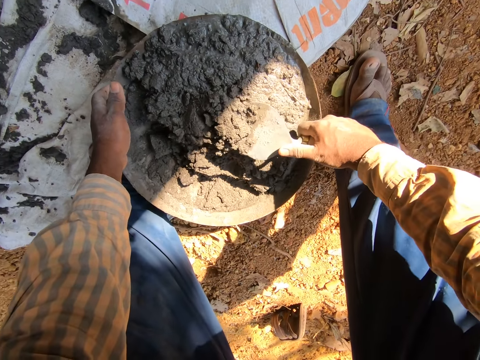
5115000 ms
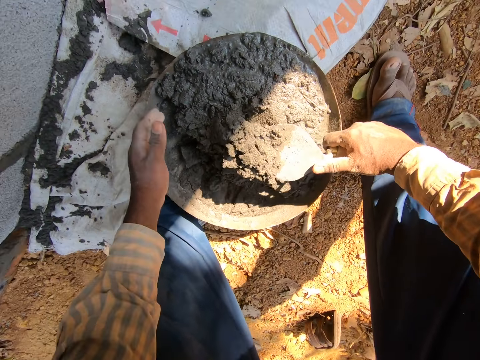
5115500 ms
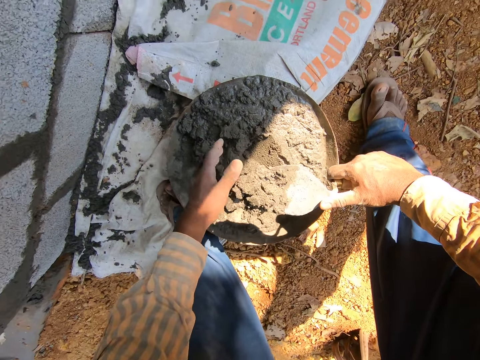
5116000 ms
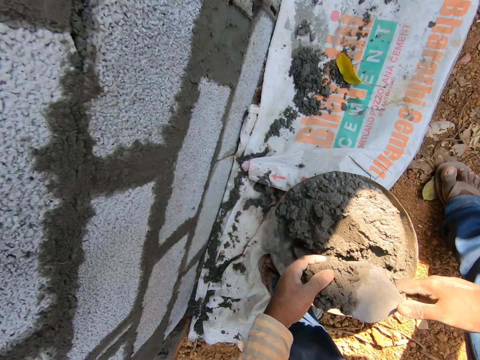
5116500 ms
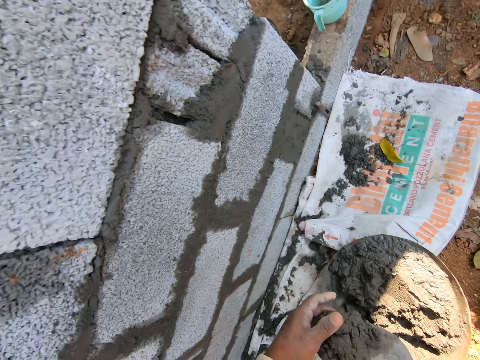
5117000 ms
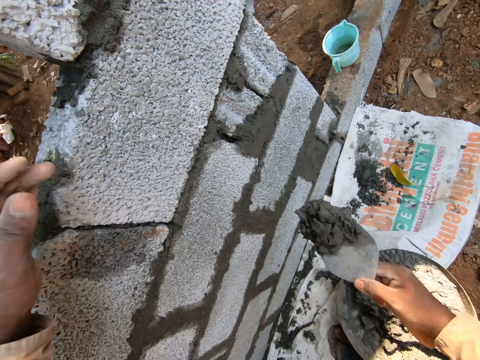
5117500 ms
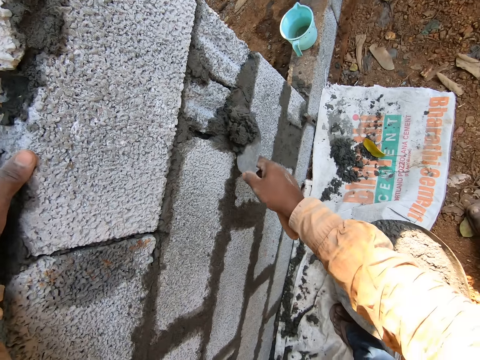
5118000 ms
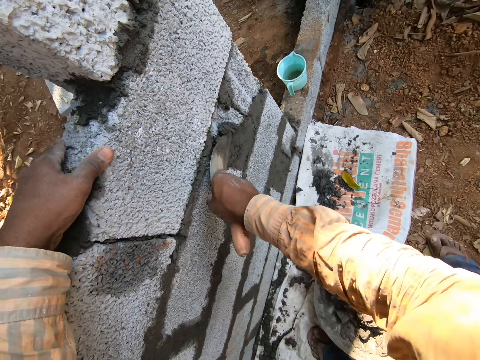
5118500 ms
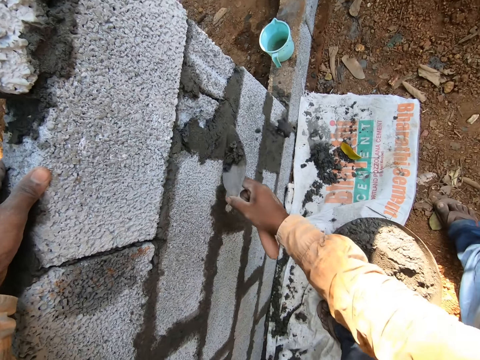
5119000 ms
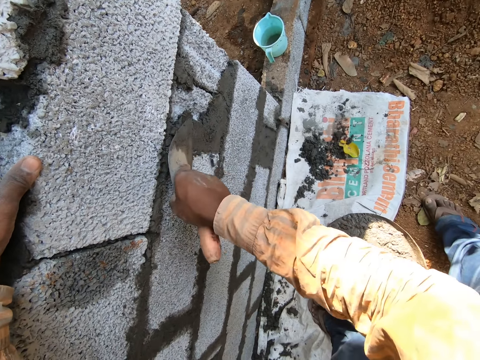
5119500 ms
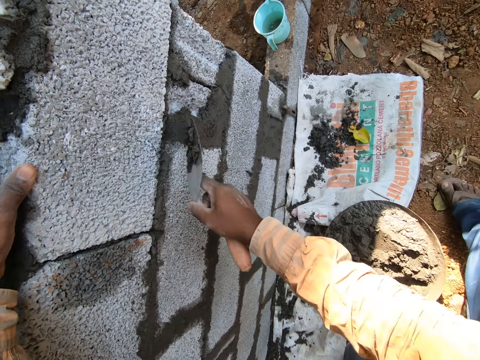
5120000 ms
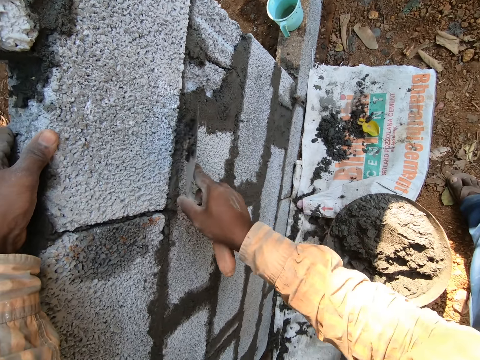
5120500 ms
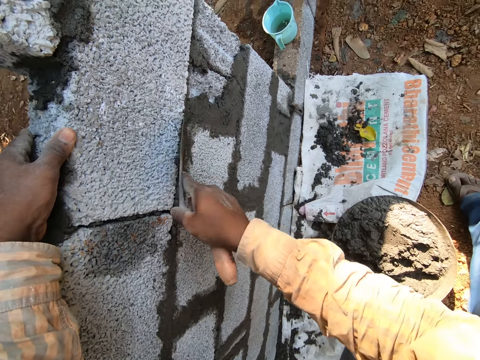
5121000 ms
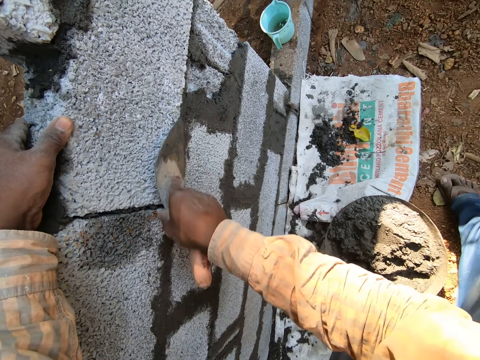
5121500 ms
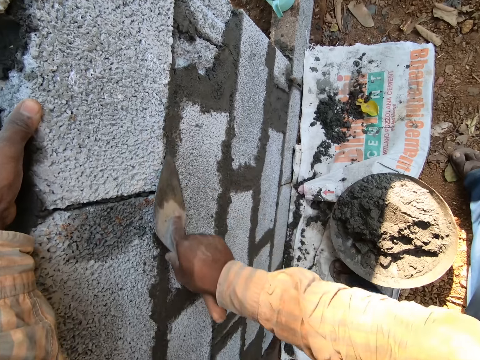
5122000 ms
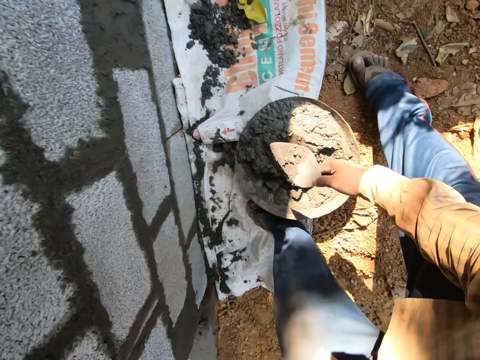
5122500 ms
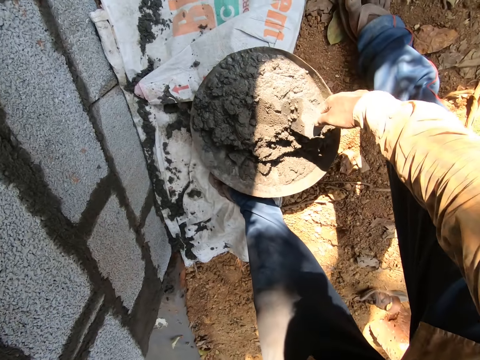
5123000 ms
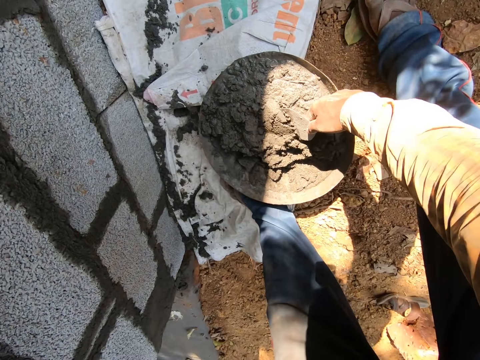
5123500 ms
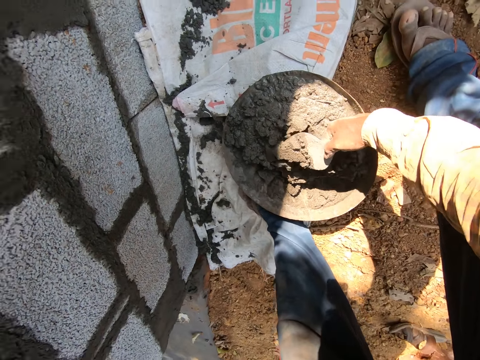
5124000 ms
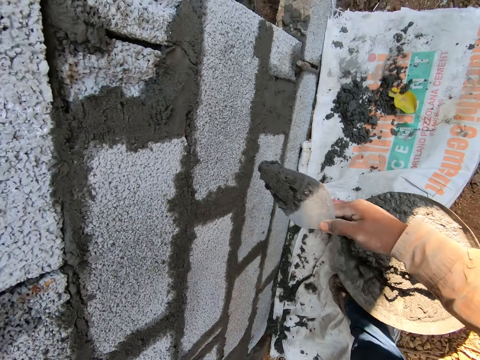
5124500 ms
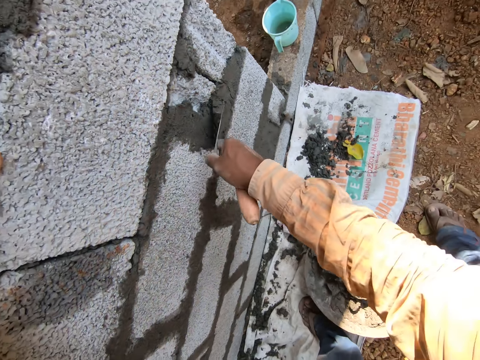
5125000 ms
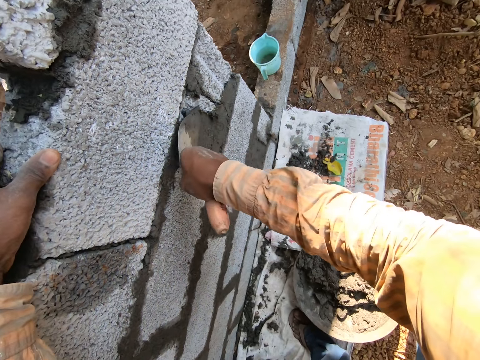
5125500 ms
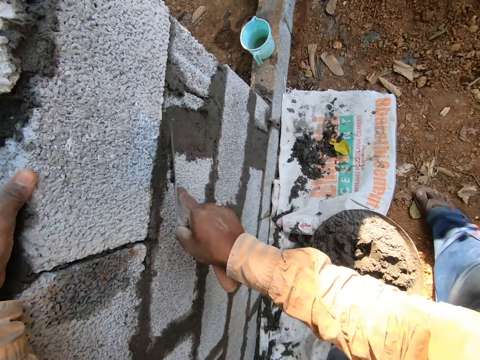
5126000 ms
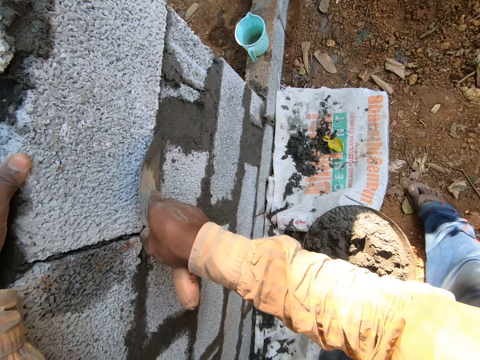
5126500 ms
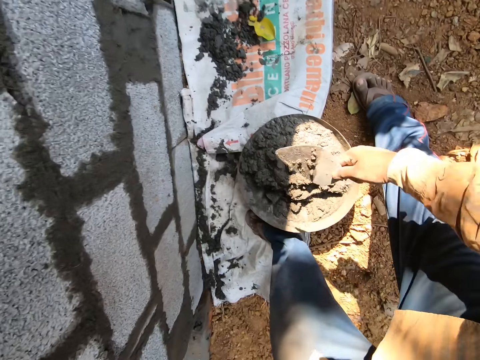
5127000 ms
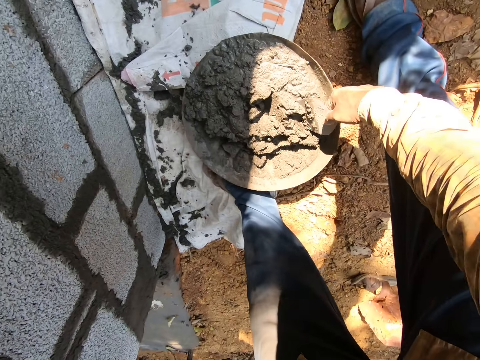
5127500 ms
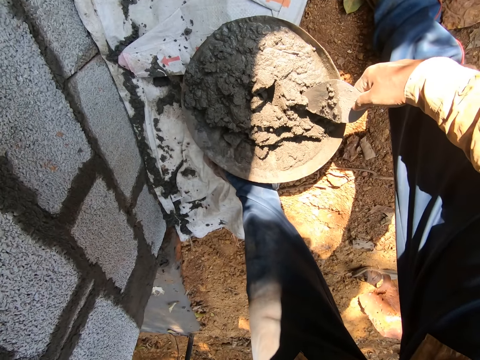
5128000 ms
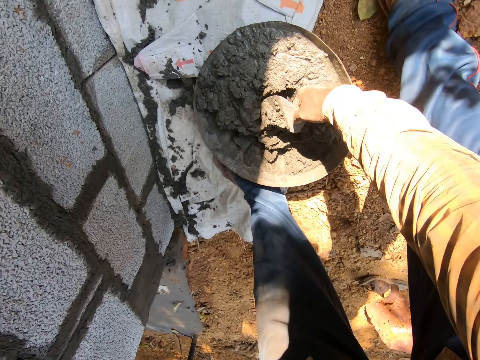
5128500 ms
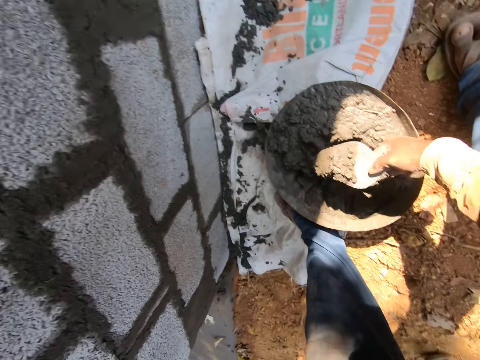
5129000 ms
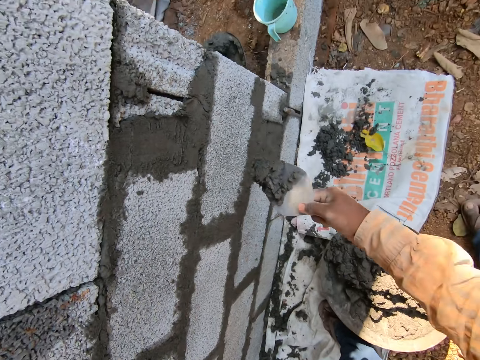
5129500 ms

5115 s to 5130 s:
The camera wearer takes concrete or cement from the head pan with the trowel in his right hand. He reduces the concrete on the trowel with his left hand and supports the cement by his left hand. He plasters the wall between the blocks with the trowel in his right hand. He smoothens the cement. He takes the concrete from the head pan with the trowel in his right hand. He plasters the wall between the blocks with the trowel in his right hand. He smoothens the cement. He takes the concrete from the head pan with the trowel in his right hand.

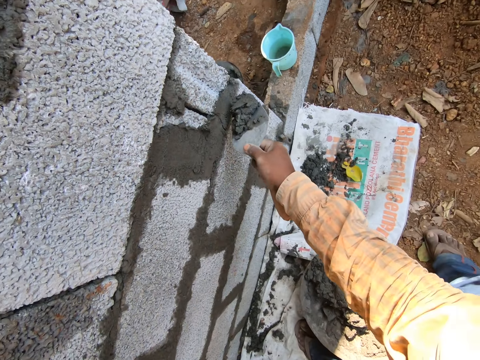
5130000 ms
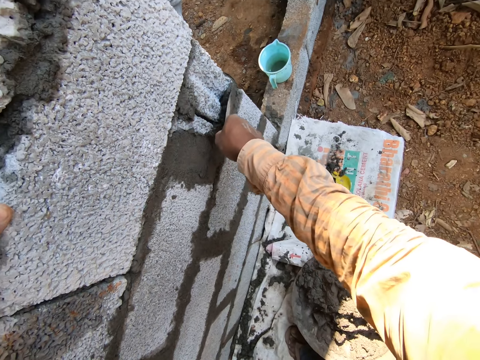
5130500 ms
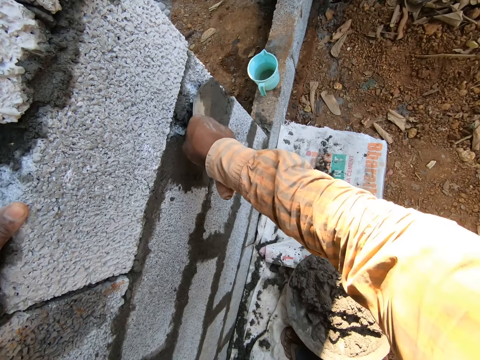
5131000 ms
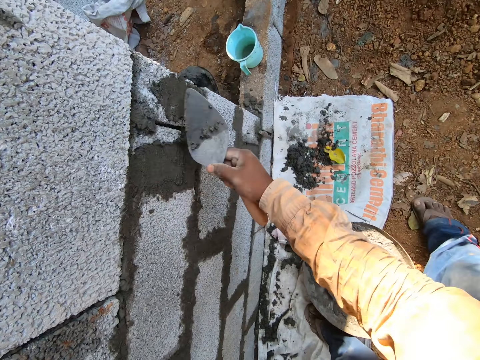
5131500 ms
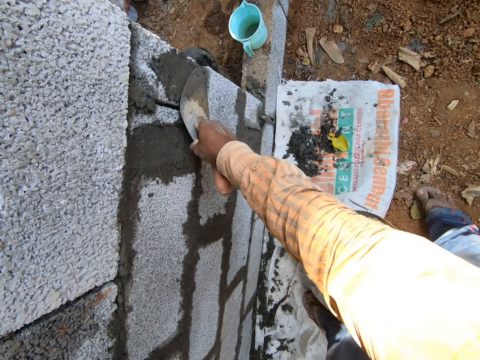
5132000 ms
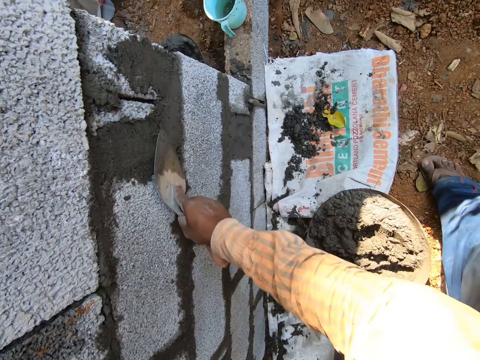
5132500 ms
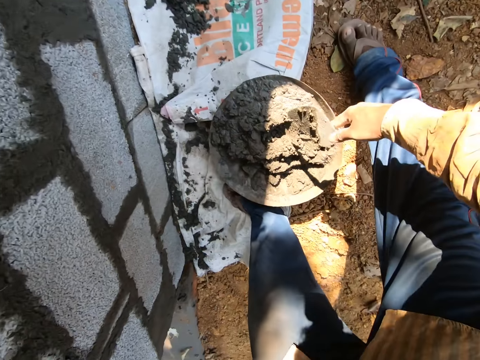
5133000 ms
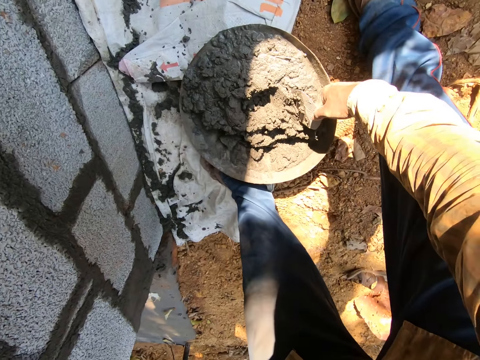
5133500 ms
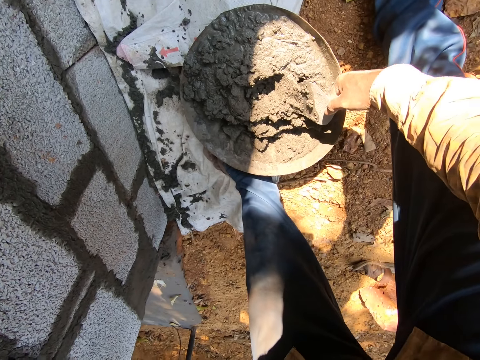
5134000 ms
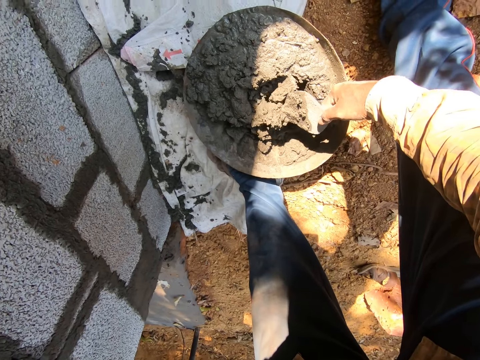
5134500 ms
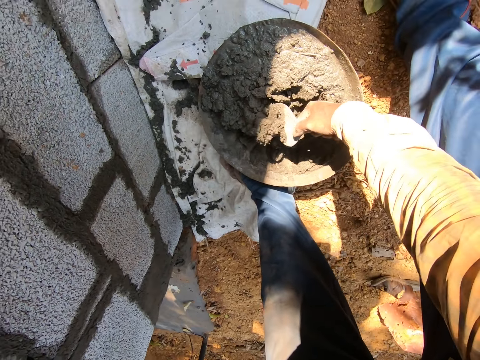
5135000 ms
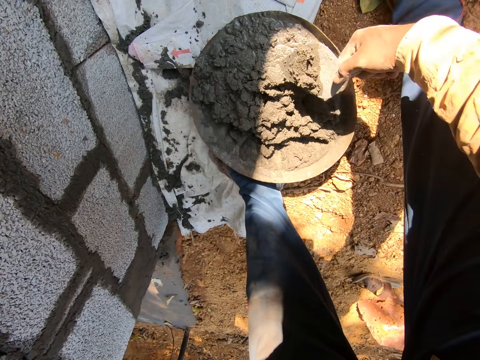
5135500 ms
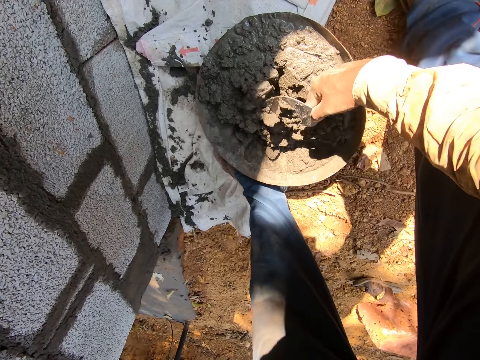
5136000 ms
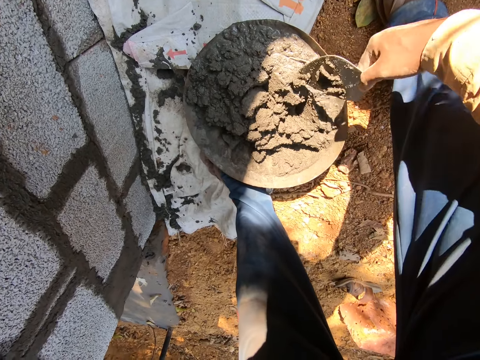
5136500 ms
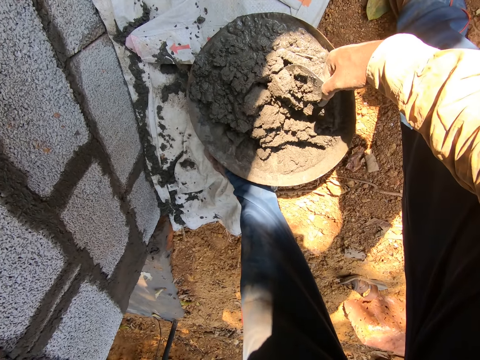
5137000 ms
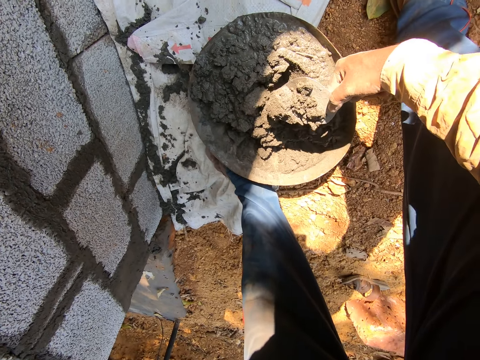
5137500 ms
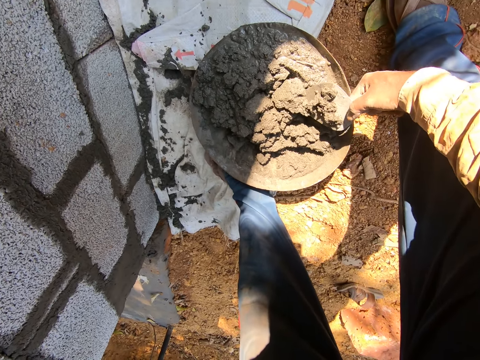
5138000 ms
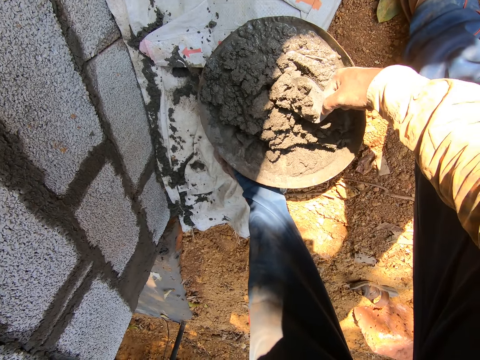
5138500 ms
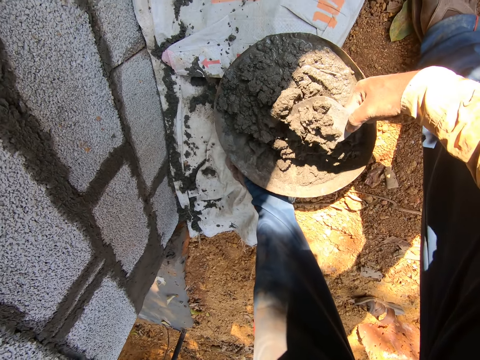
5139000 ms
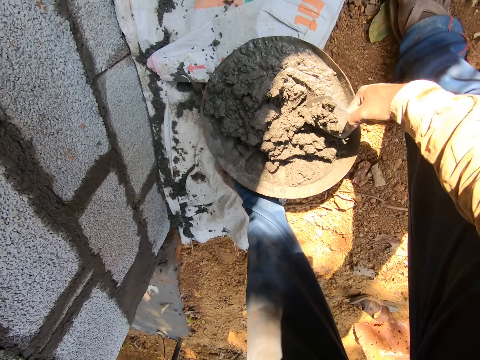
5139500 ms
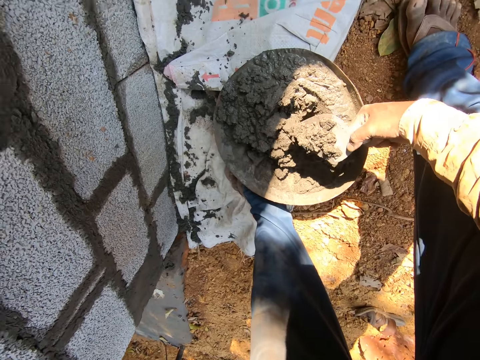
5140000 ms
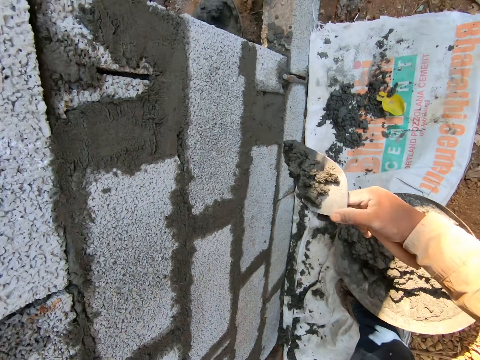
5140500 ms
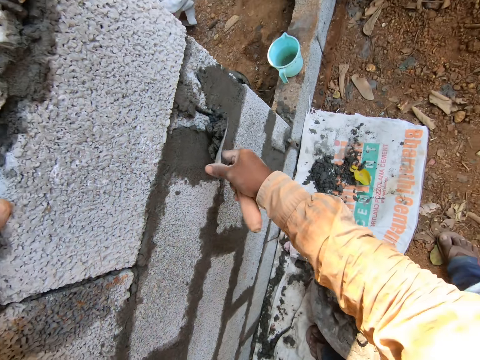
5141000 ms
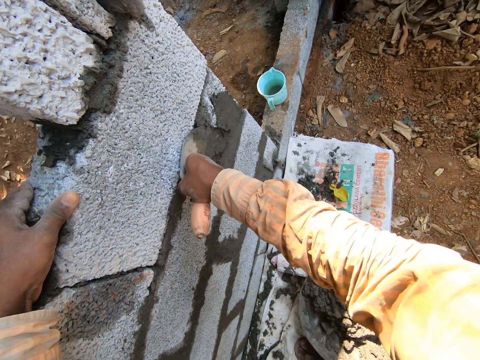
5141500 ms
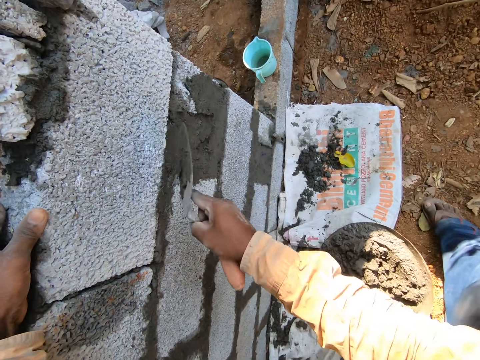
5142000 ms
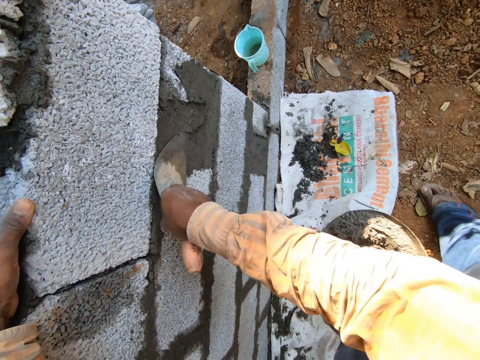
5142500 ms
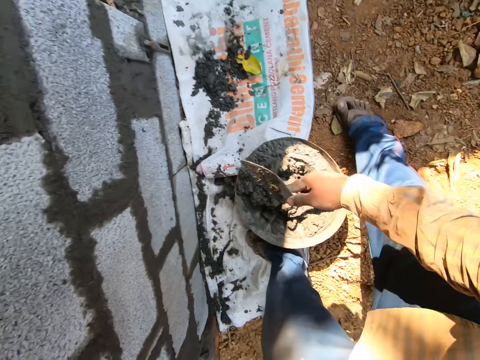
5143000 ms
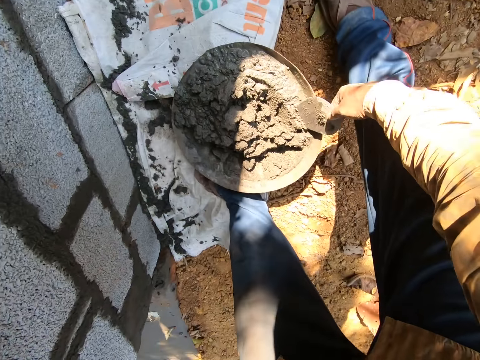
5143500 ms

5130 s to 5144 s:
The camera wearer plasters the wall between the blocks with the trowel in his right hand. He smoothens the cement. He takes concrete from the head pan with the trowel in his right hand. He plasters the wall between the blocks with the trowel in his right hand. He holds a block by his left hand. He smoothens the cement.
